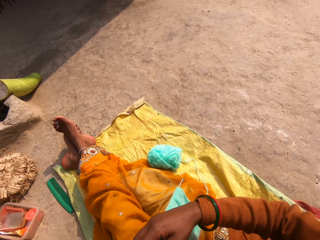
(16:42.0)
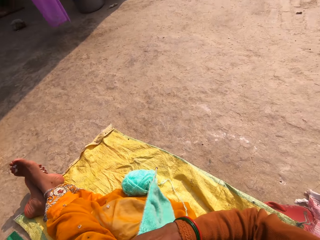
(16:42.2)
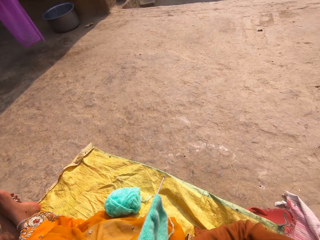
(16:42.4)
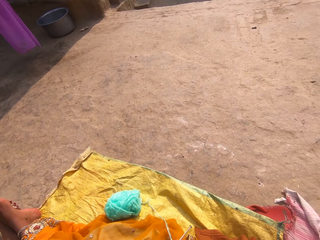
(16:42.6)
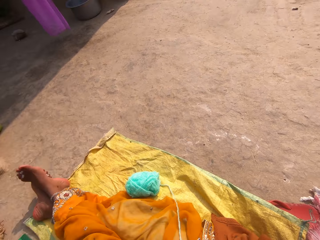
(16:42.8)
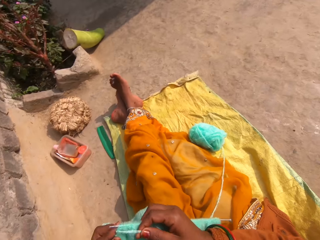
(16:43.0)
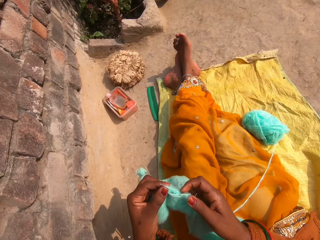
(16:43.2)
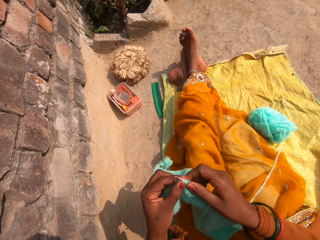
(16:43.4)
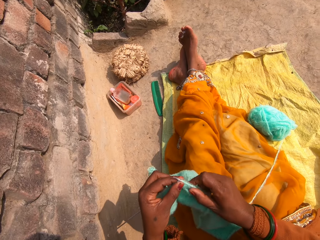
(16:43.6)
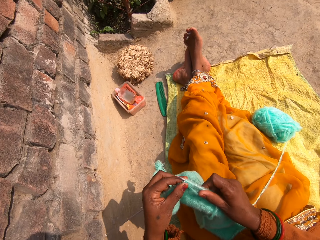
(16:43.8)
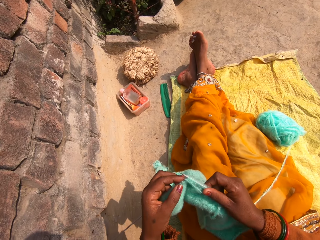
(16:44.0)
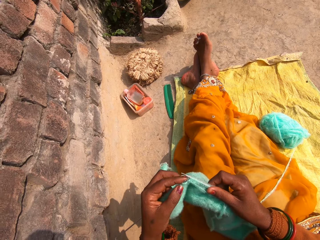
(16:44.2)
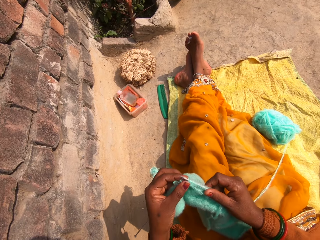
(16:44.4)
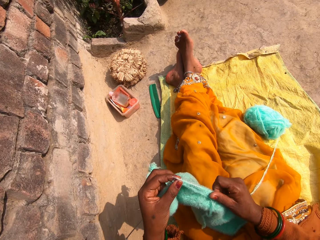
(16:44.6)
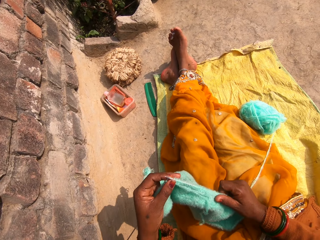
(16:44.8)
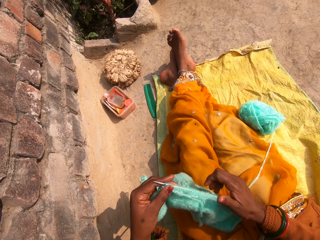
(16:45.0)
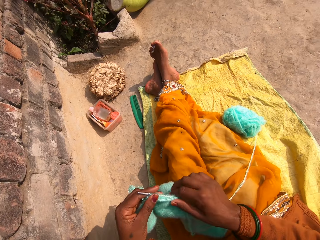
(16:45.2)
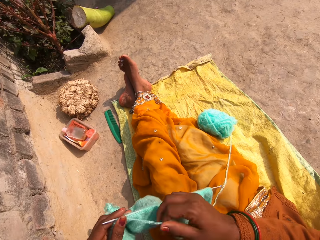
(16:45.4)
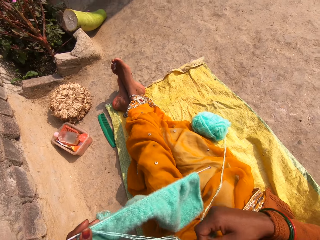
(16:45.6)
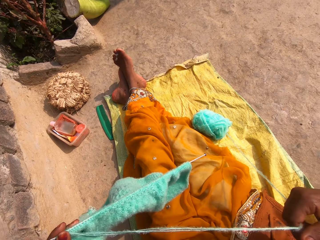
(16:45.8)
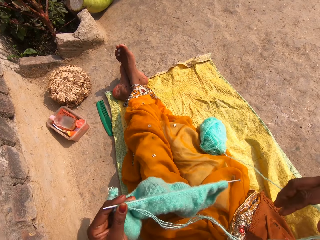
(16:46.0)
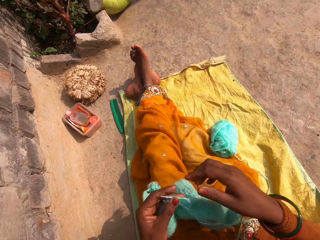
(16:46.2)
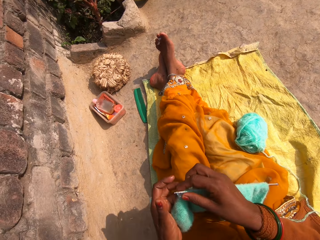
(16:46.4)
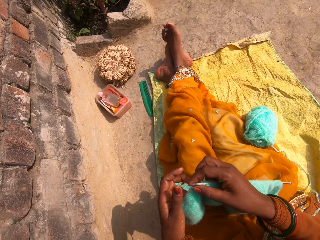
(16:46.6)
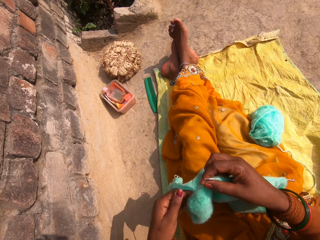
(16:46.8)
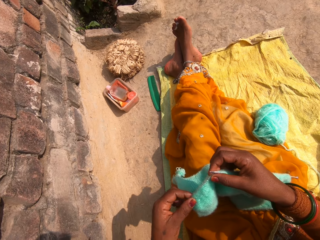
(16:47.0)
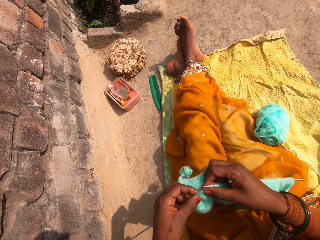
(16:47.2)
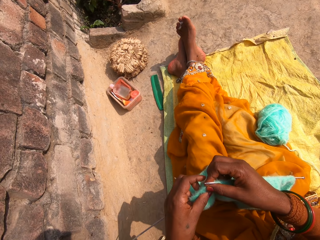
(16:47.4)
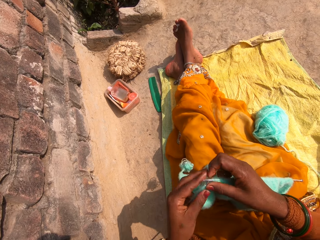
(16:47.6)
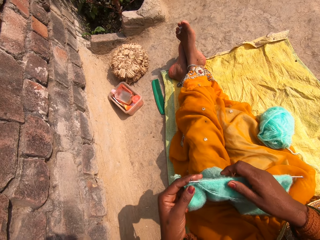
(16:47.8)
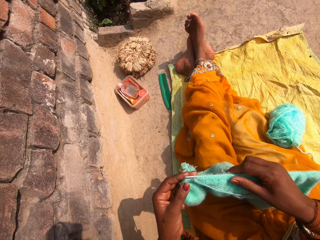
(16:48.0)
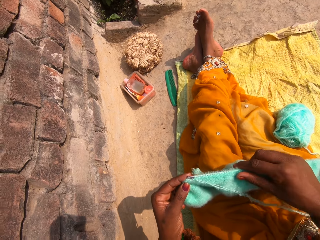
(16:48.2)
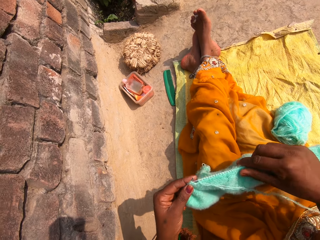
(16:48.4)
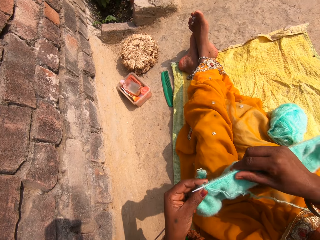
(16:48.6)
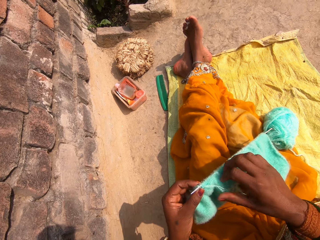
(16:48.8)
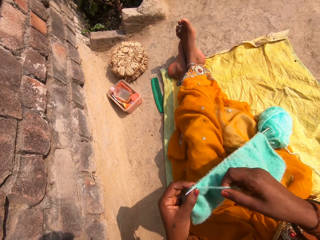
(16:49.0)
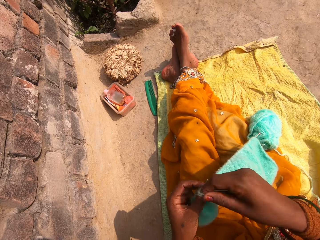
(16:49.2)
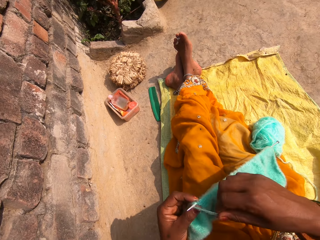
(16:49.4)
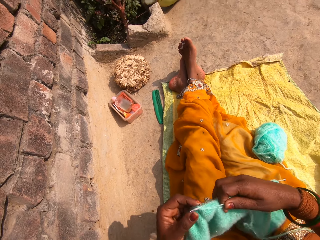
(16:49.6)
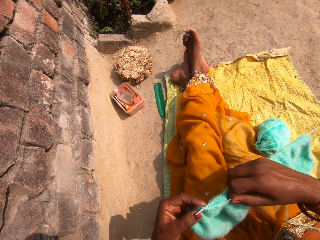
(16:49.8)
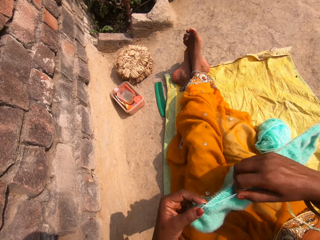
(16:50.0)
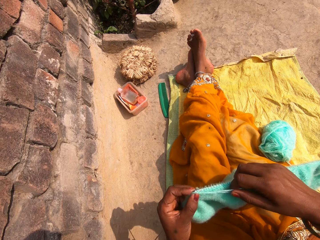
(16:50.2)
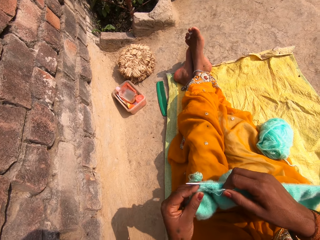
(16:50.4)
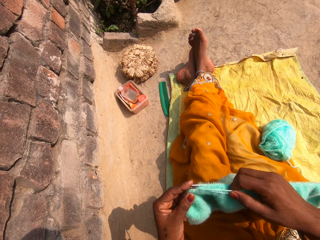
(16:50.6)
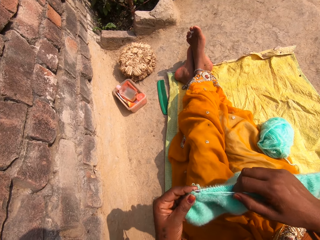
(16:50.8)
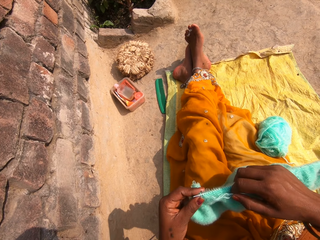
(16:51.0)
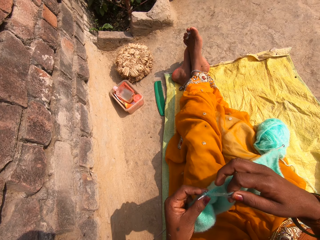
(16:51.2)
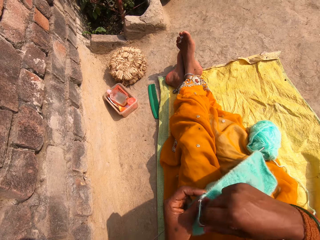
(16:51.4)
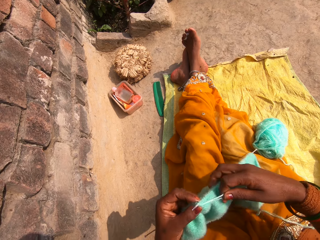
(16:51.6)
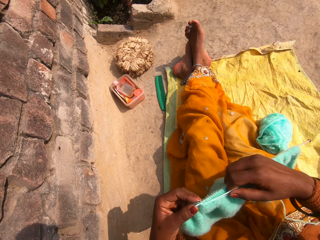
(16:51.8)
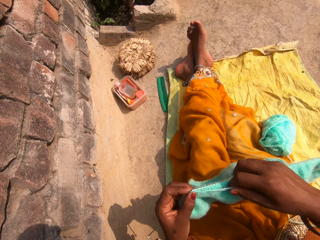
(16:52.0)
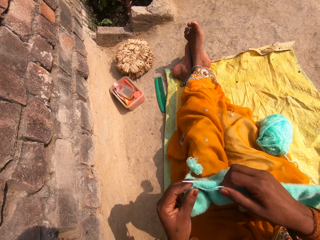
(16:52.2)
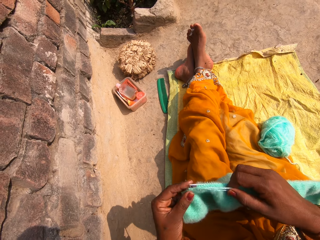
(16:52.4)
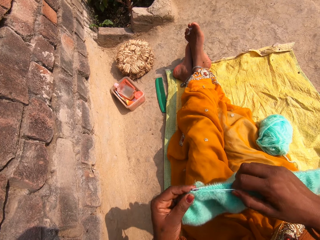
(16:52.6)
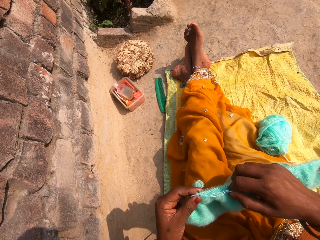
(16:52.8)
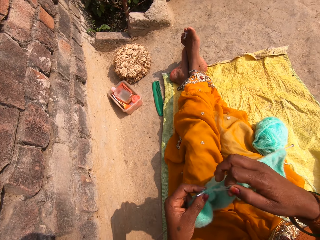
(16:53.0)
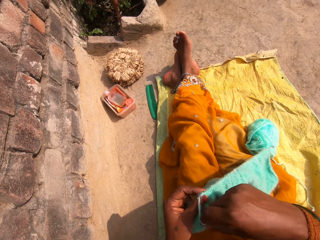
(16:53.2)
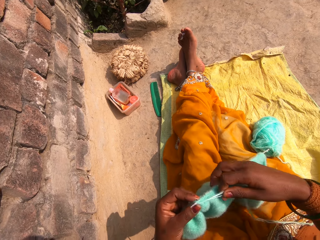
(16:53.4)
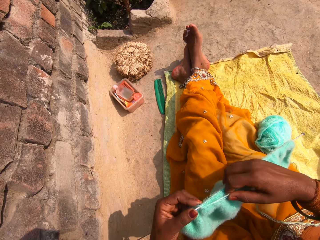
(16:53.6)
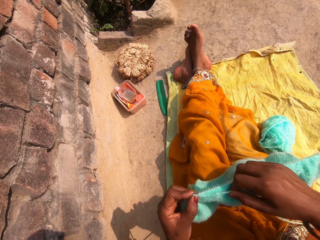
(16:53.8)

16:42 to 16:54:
The camera wearer straightens a fabric. They straighten a thread. They straighten the fabric. They knit the fabric.

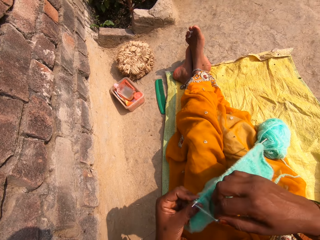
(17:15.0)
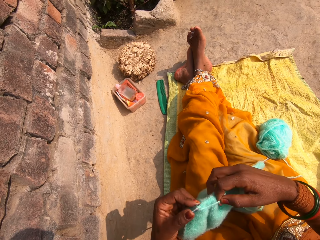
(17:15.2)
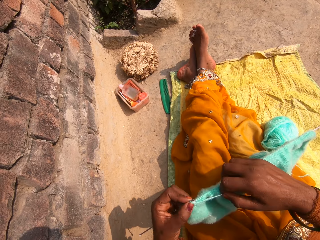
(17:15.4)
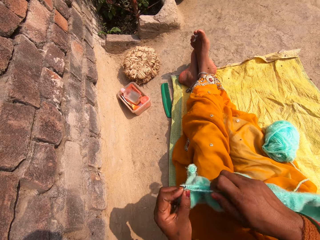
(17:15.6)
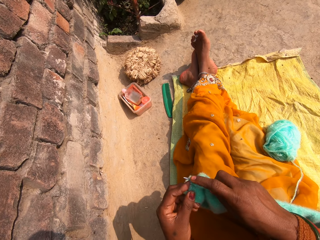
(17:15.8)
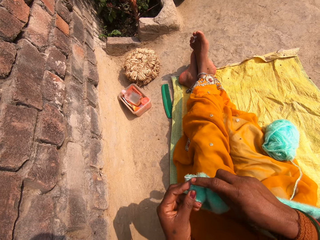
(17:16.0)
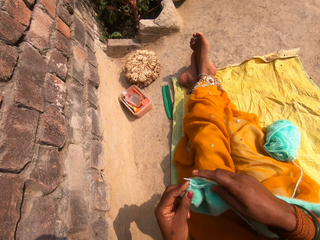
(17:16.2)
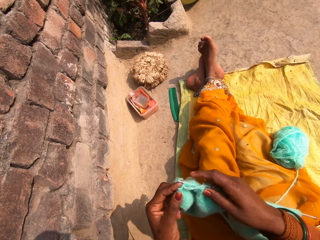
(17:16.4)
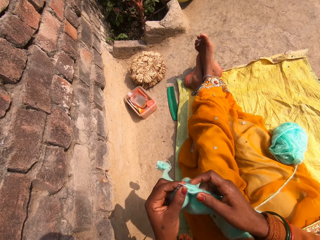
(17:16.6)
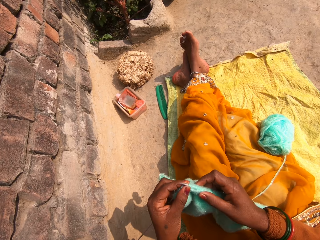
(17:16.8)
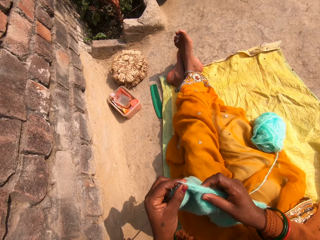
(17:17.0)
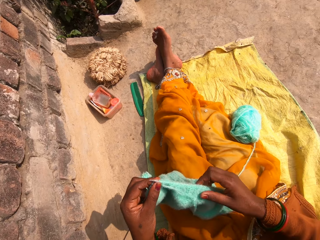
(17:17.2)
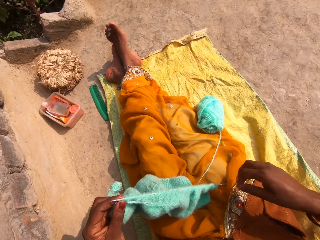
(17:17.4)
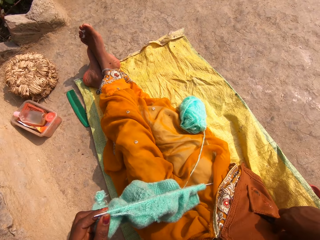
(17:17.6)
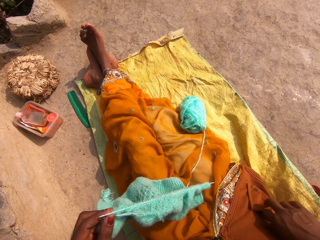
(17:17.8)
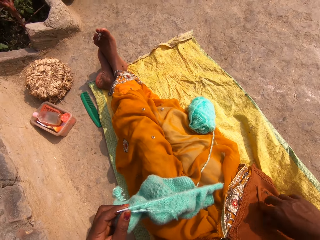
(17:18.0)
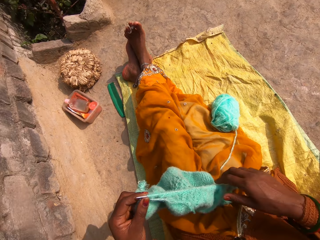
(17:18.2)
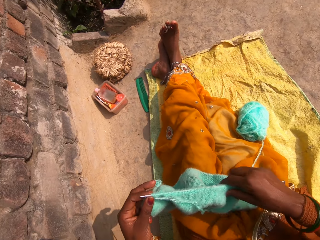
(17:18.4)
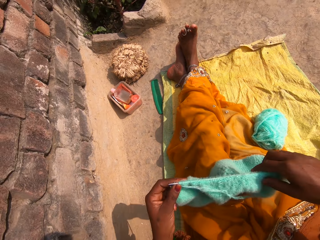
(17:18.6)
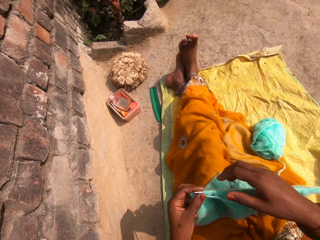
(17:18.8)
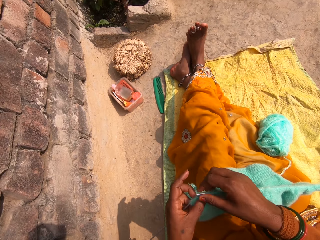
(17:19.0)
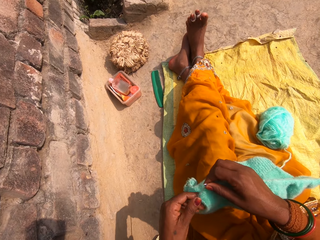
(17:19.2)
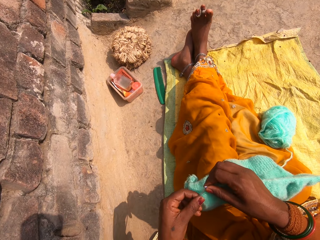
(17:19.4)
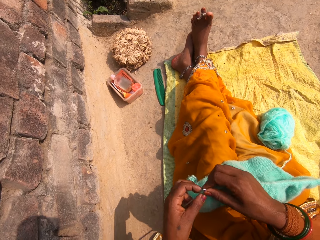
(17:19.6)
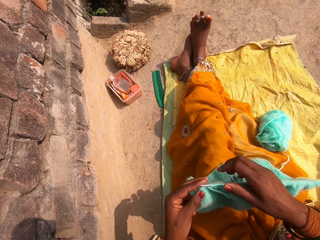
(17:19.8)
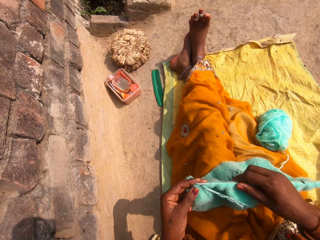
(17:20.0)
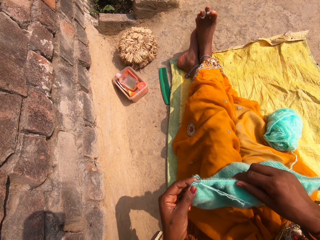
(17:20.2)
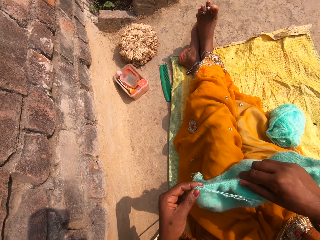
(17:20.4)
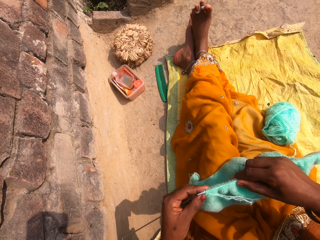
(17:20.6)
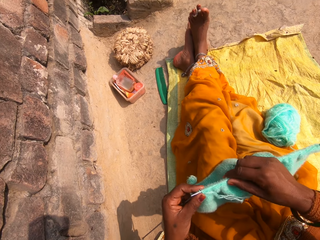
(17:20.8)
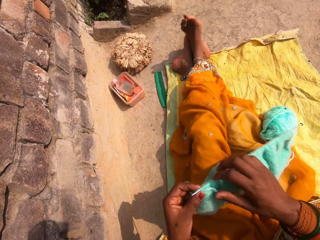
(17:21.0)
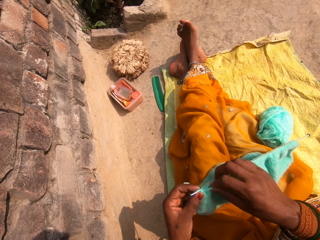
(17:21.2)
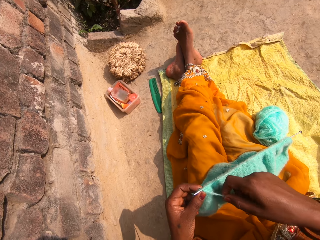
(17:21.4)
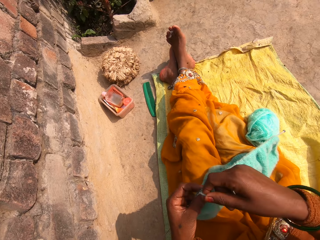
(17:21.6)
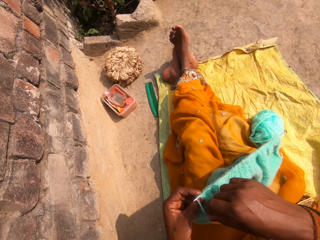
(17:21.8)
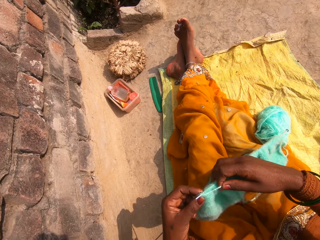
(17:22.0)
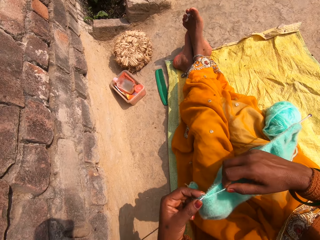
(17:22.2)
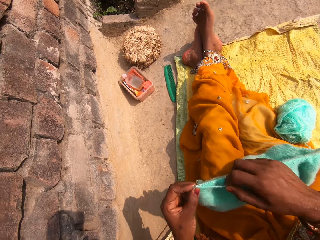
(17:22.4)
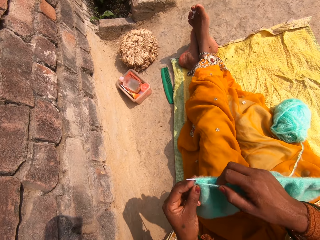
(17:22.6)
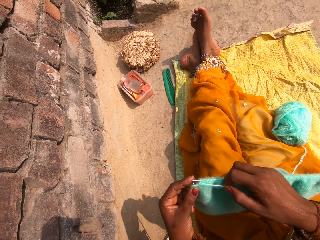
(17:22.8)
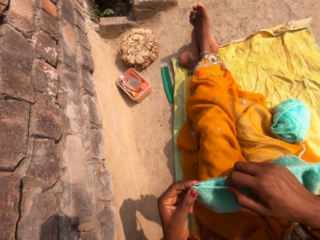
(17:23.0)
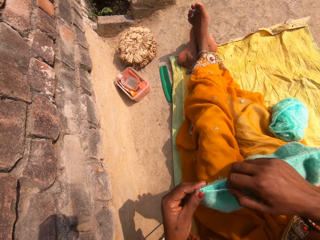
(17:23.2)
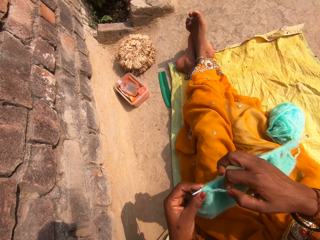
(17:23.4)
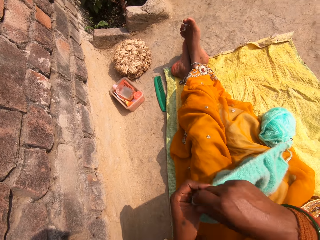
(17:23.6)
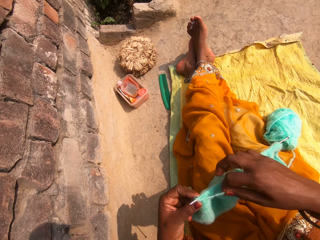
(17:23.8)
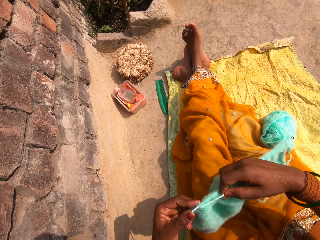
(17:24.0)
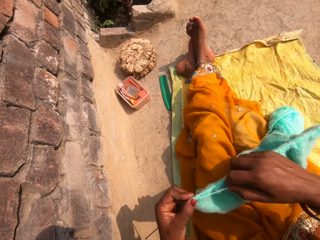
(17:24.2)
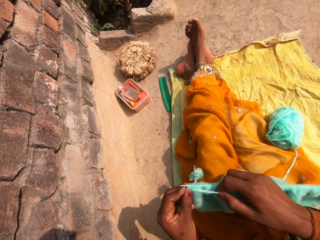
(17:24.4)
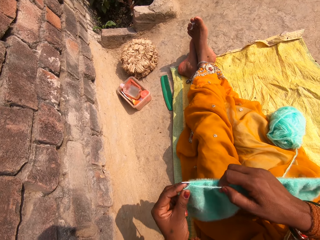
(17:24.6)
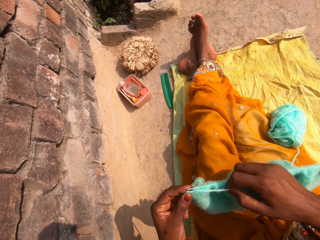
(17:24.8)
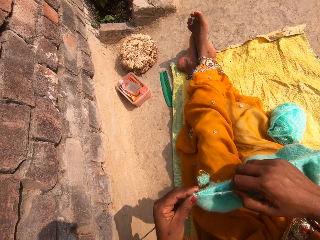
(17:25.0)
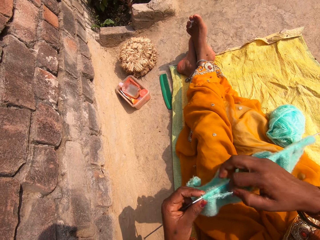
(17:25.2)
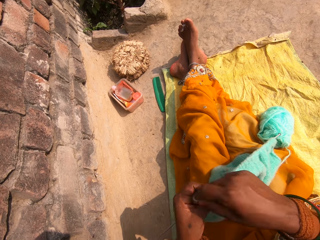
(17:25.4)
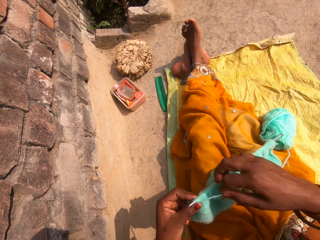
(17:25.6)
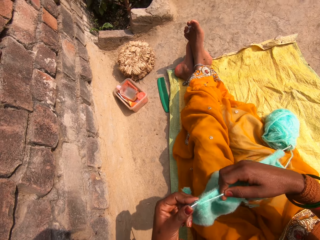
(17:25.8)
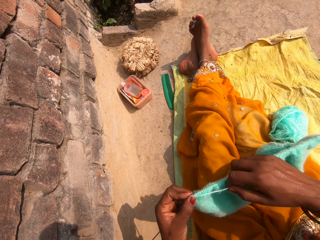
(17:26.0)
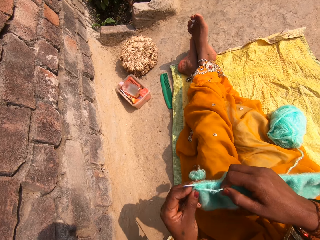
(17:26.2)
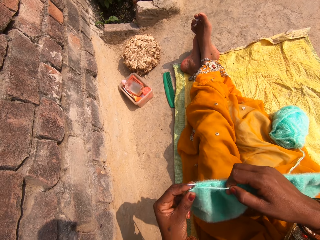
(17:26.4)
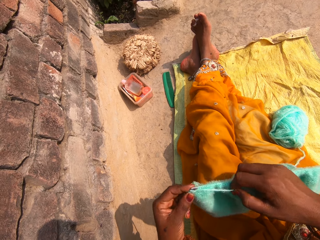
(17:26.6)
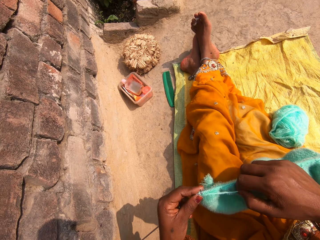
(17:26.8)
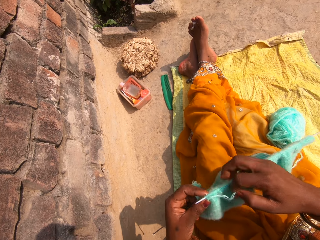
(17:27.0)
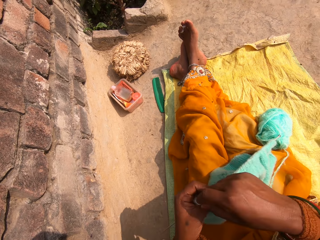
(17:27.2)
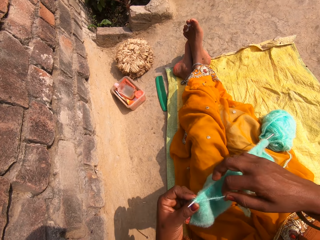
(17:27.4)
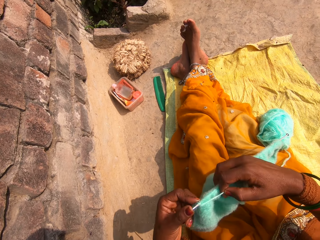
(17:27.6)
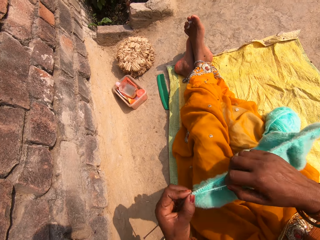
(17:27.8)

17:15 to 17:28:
The camera wearer straightens a fabric. They touch a phone in a pocket. They knit the cloth.
